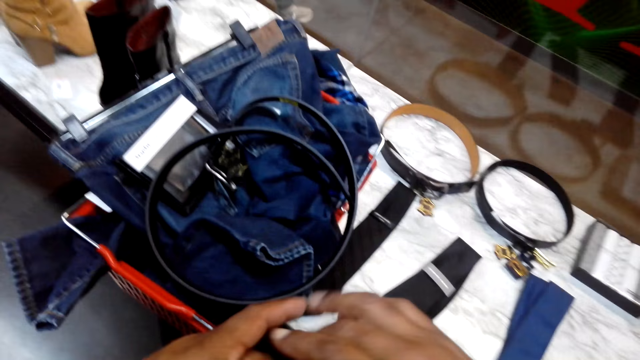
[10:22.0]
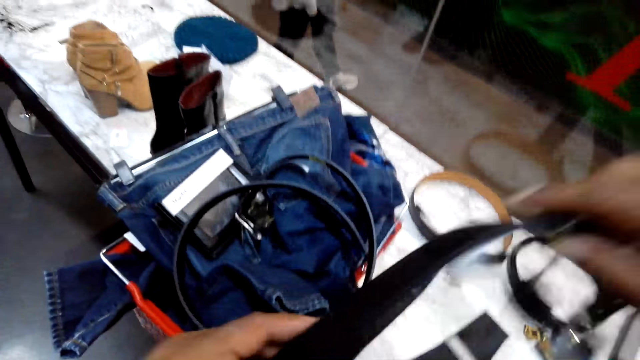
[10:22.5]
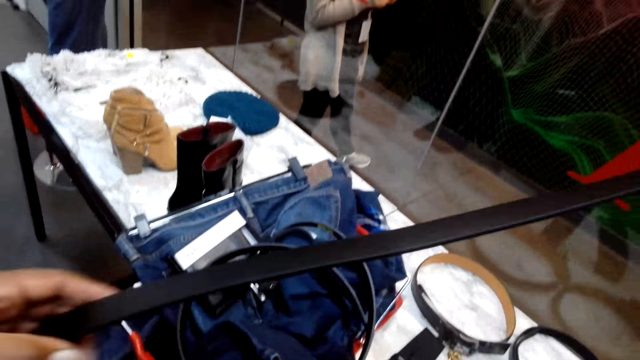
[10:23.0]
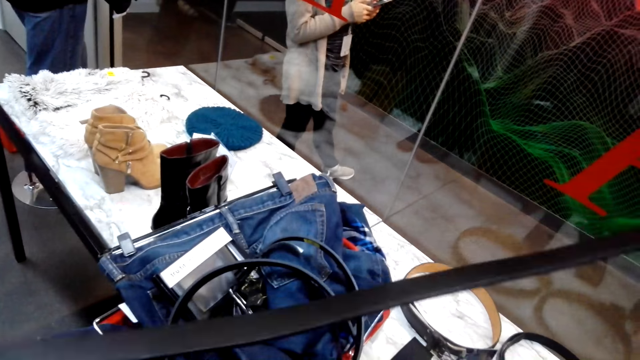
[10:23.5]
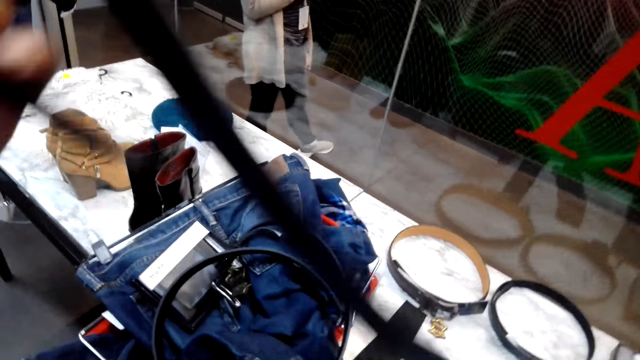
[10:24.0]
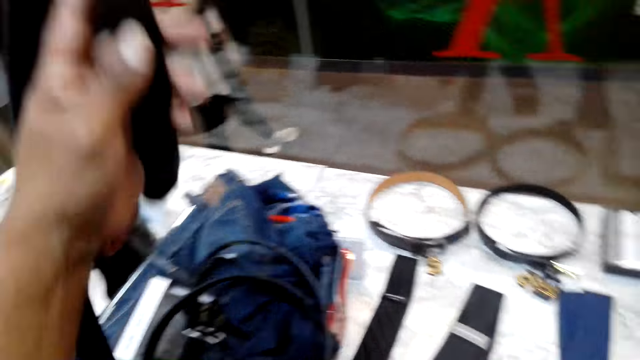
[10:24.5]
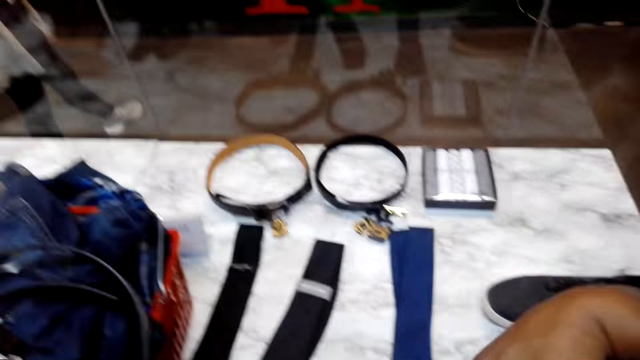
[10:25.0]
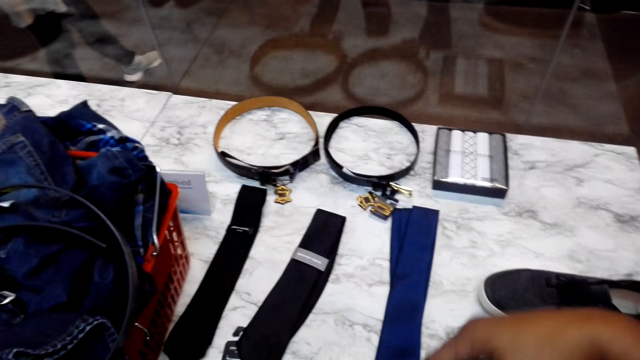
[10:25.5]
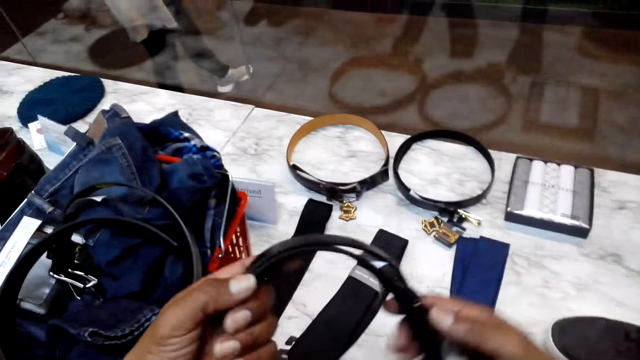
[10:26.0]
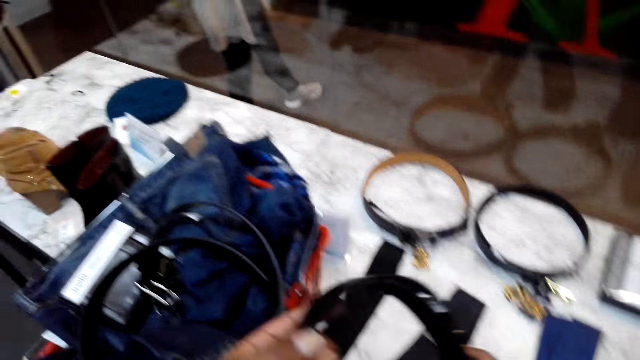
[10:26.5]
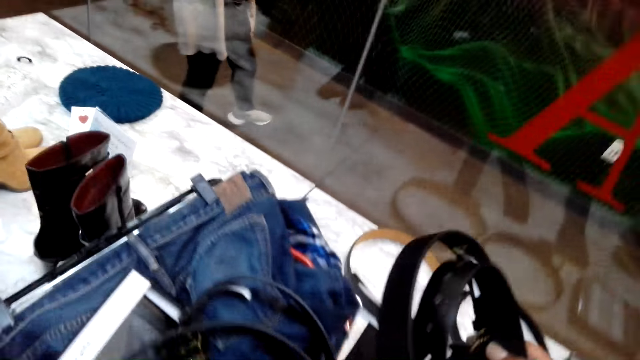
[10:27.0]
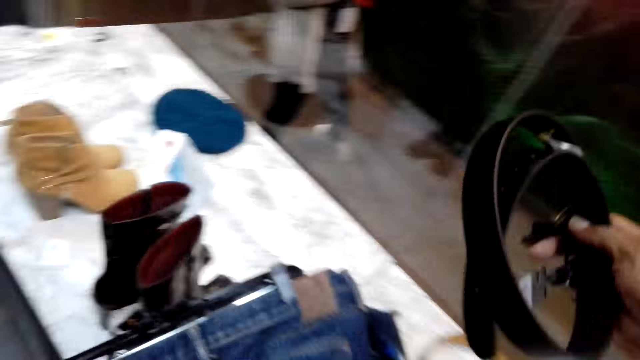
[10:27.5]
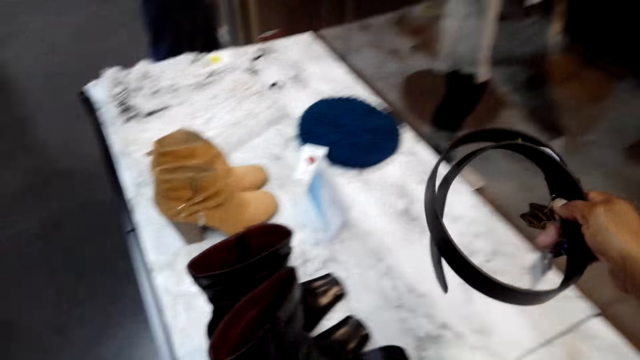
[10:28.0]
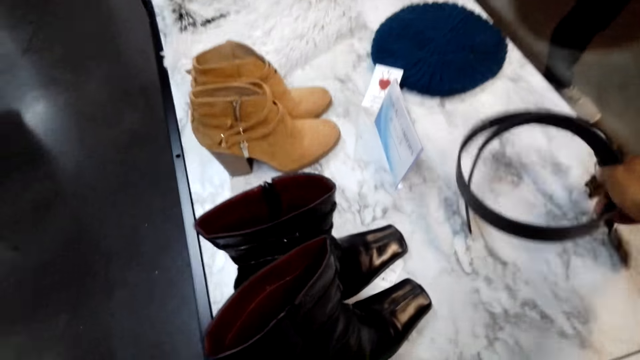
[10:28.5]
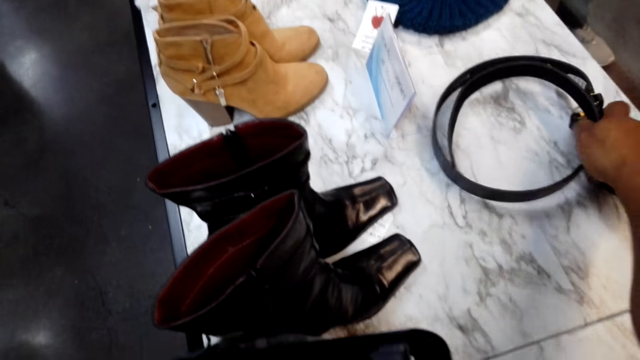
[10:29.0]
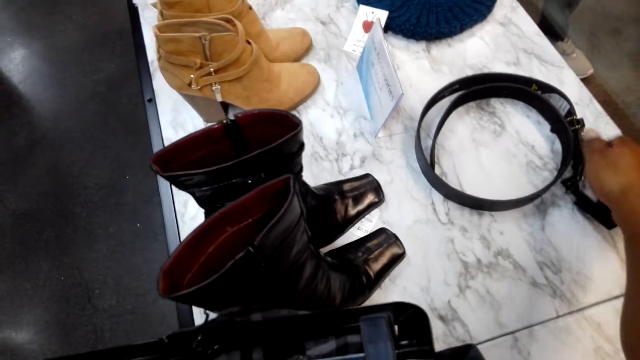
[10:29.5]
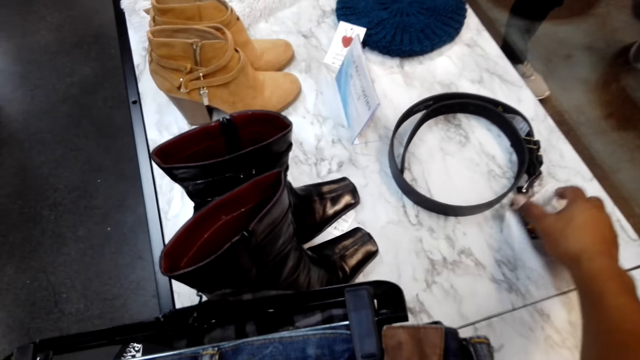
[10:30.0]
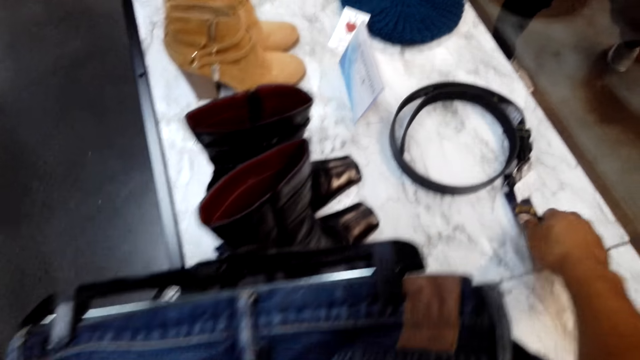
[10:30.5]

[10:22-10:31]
The camera wearer holds the belt. They put the belt on the display.

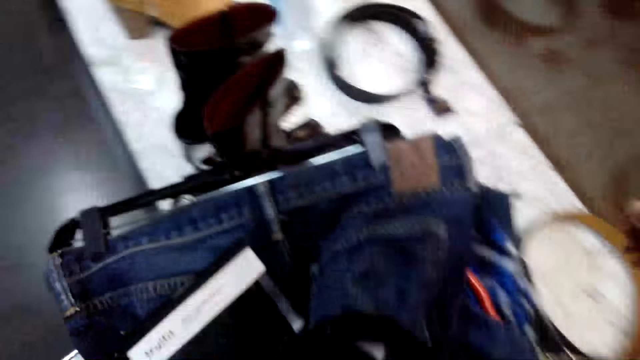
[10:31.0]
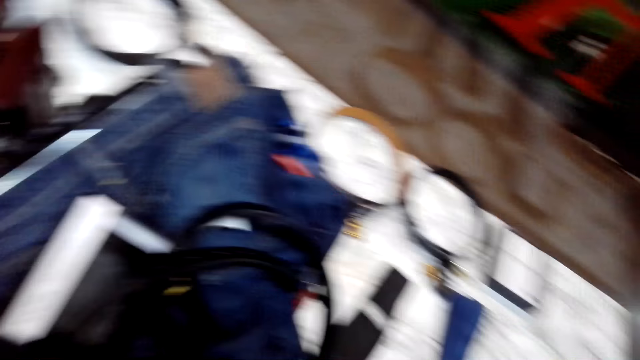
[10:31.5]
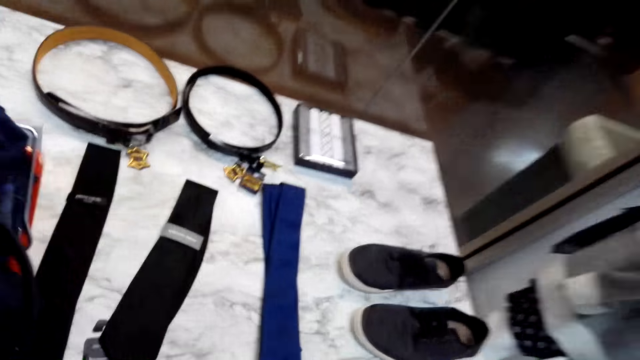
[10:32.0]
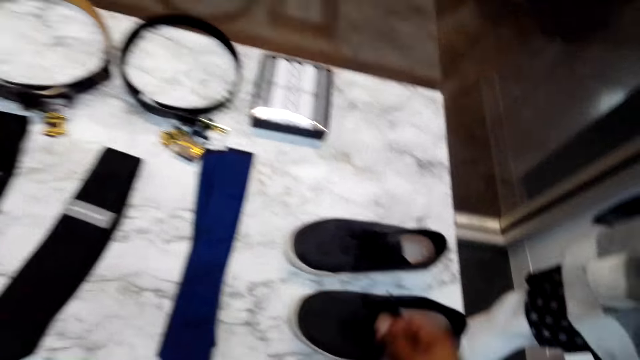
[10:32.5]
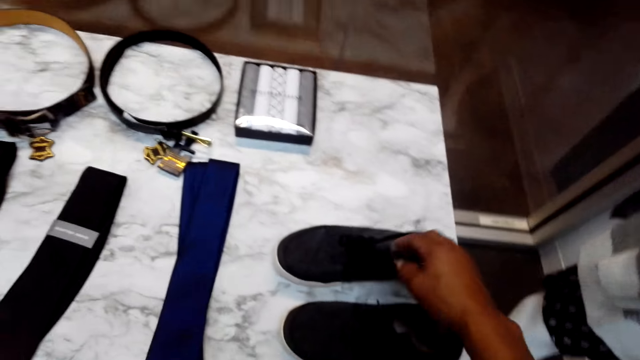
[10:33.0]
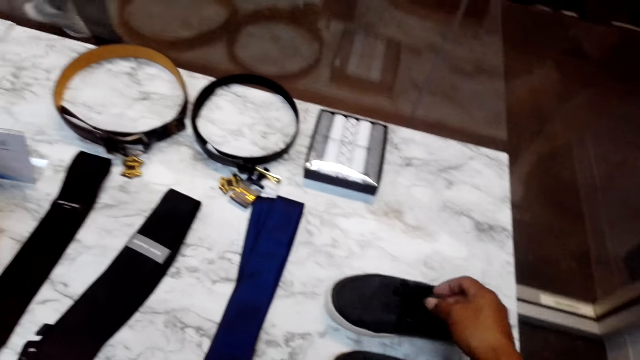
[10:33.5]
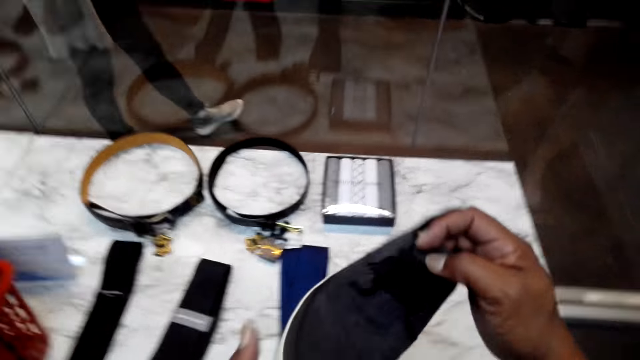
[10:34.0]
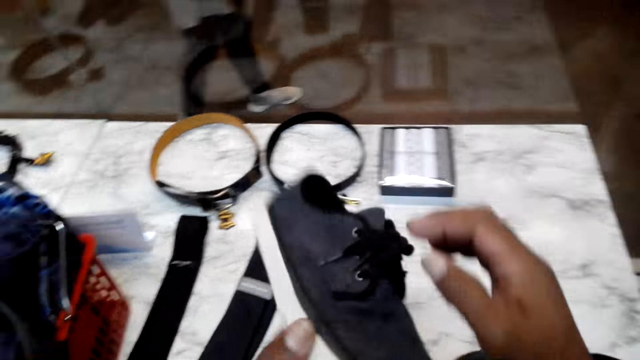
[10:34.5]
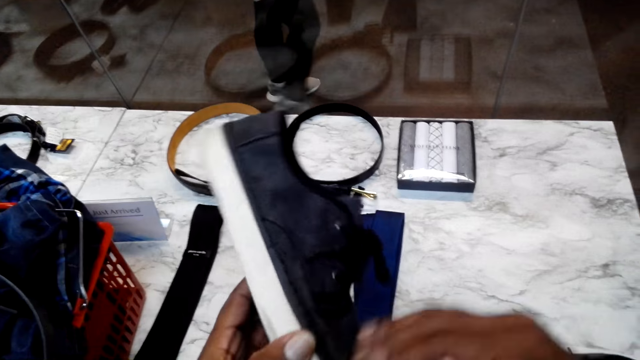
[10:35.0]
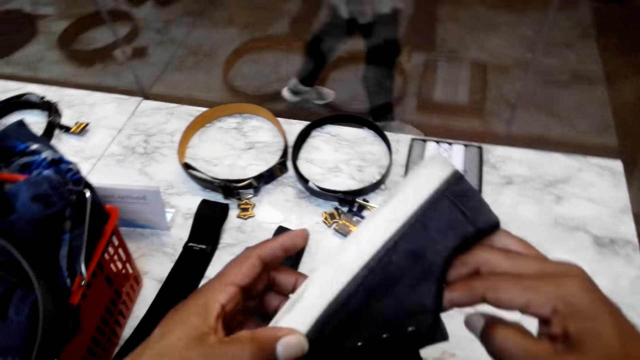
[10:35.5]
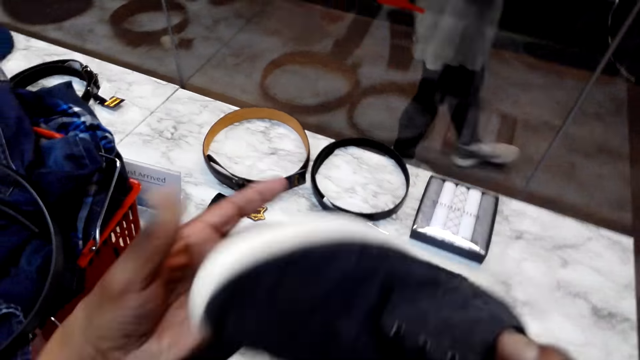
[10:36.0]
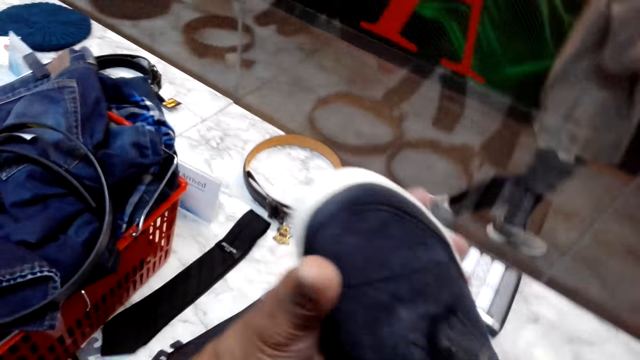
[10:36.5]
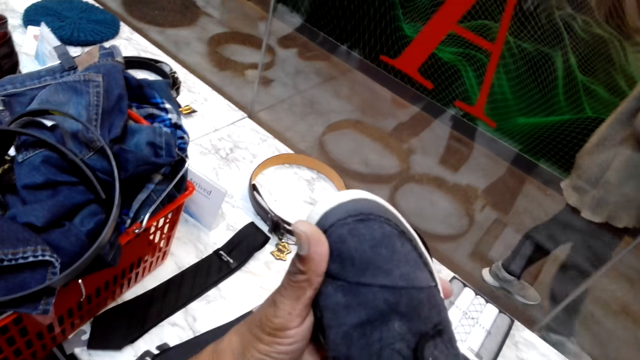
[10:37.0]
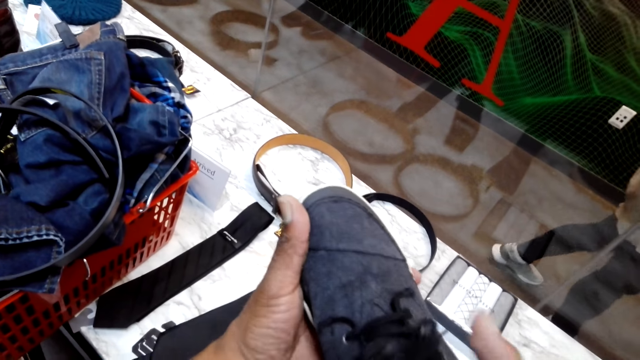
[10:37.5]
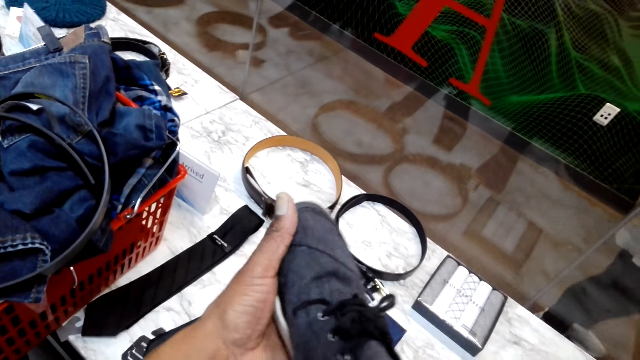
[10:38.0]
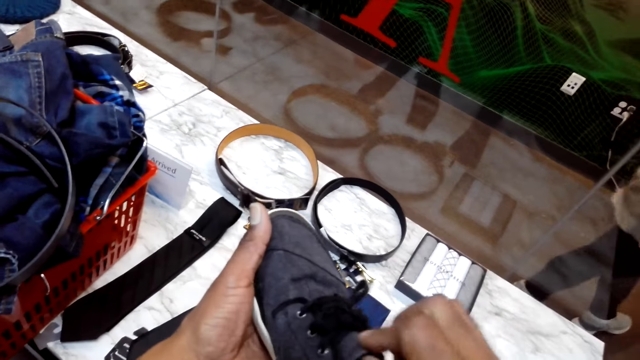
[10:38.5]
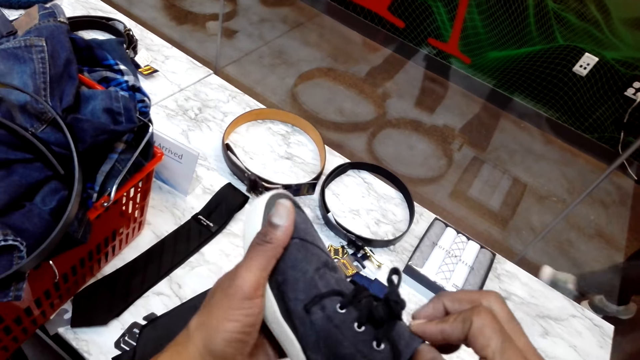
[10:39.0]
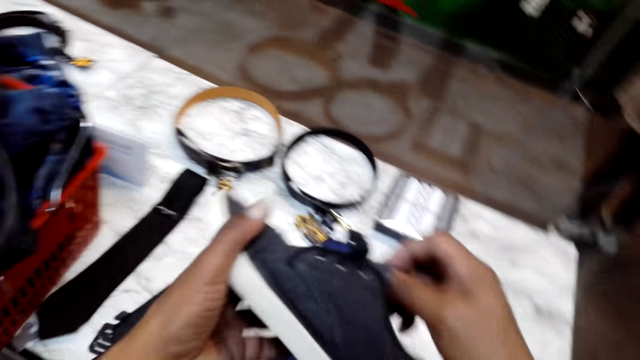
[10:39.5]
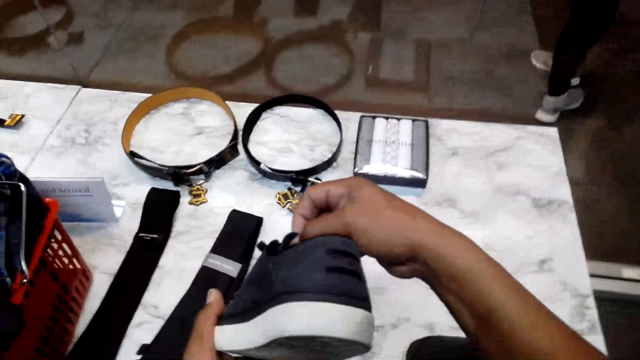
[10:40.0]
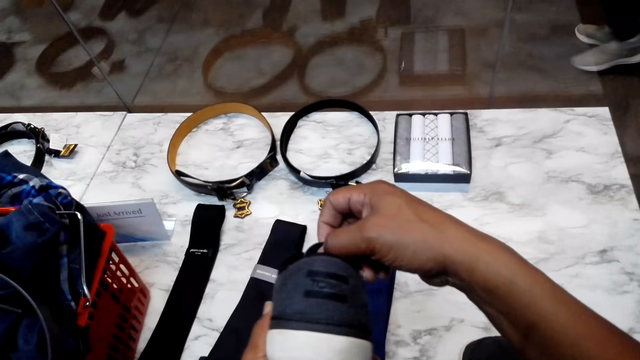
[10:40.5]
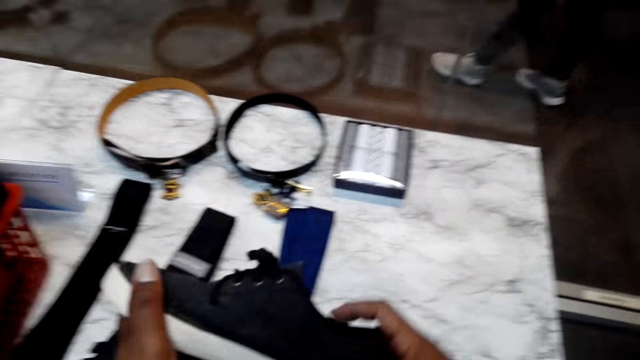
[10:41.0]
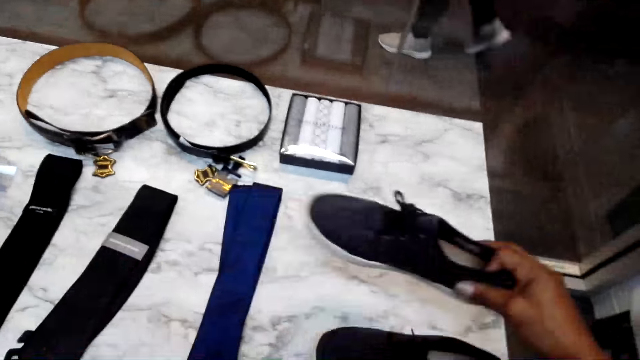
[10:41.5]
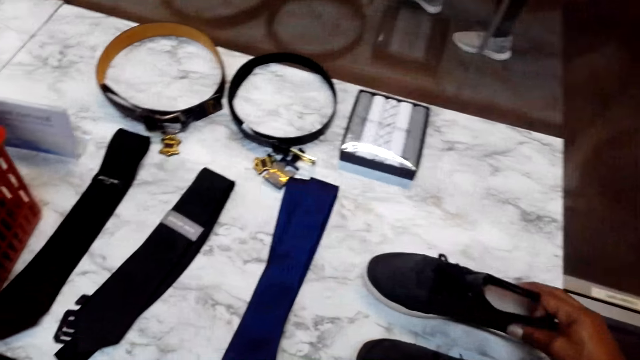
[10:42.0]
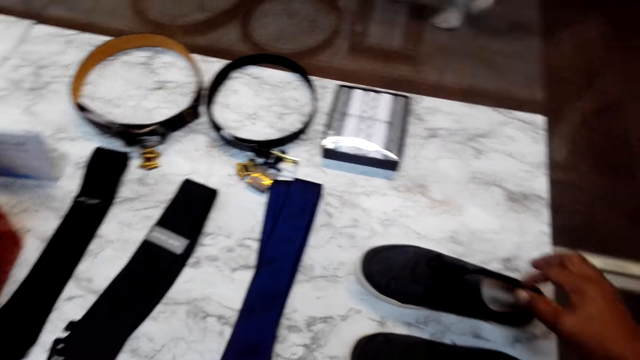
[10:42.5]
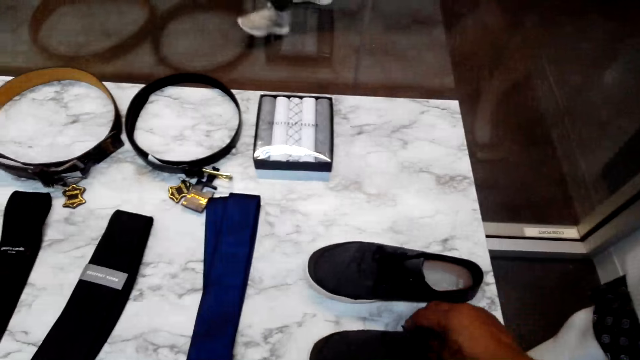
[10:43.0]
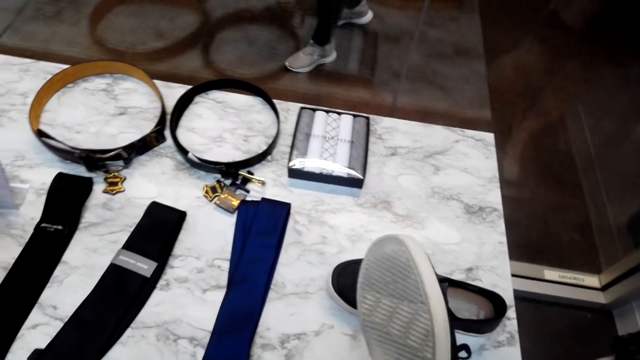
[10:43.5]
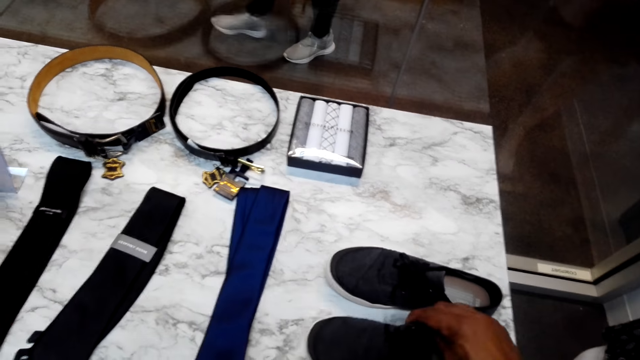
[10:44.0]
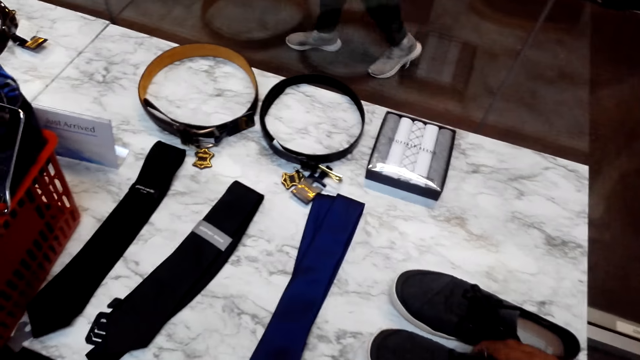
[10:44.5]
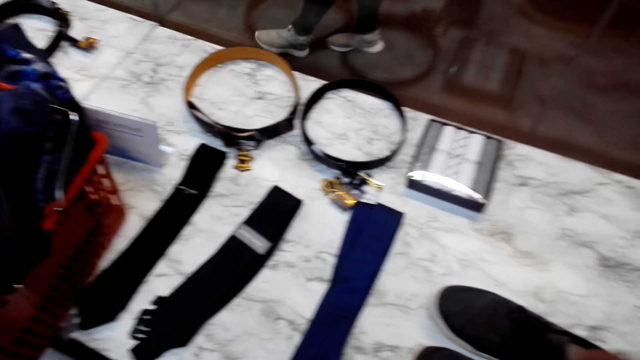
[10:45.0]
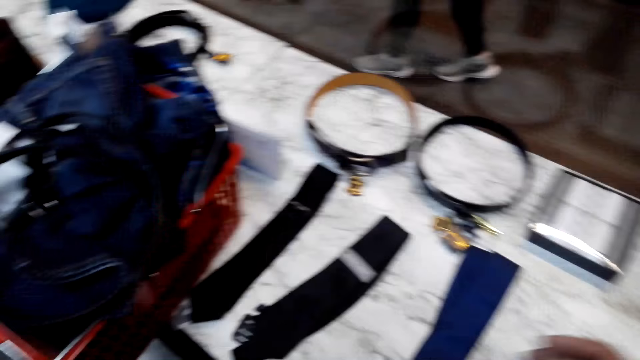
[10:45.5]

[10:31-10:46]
The camera wearer picks the right leg shoe from the table. They stare at the shoe. They hold the shoes. They put the shoe on the table. They pick the left leg shoe from the table. They stare at the shoe. They put the shoe on the table. They stare around the shop.
